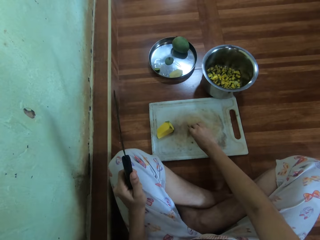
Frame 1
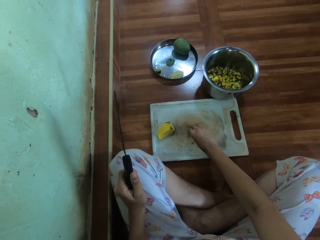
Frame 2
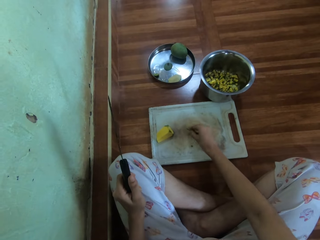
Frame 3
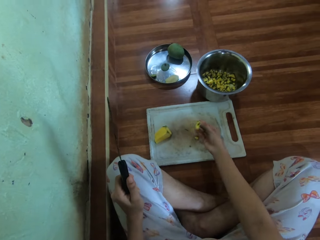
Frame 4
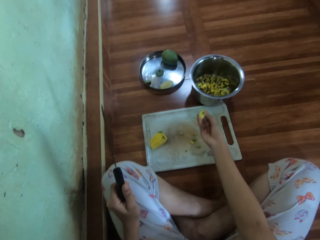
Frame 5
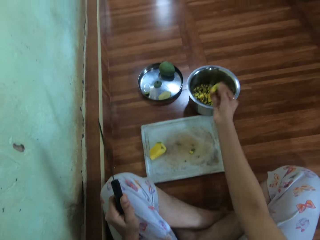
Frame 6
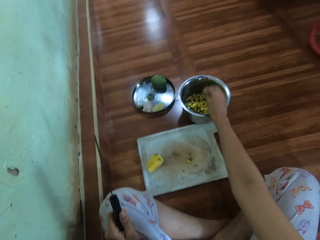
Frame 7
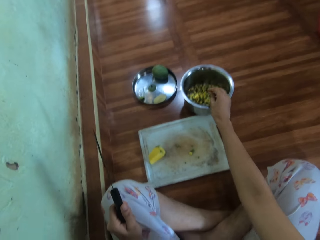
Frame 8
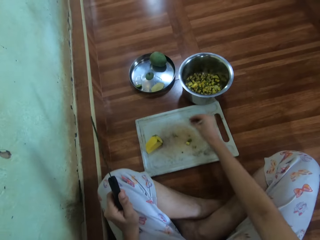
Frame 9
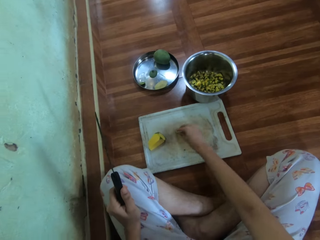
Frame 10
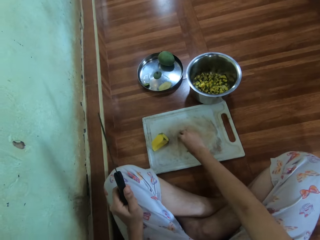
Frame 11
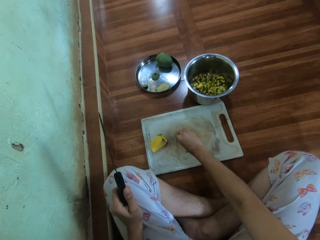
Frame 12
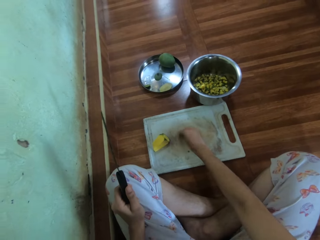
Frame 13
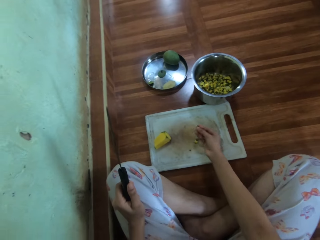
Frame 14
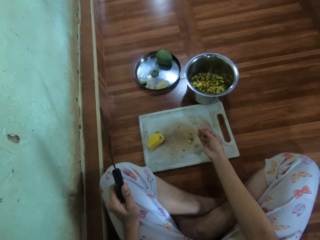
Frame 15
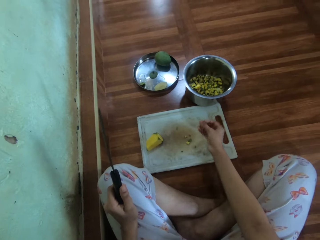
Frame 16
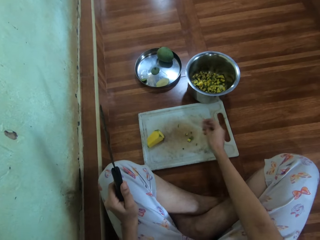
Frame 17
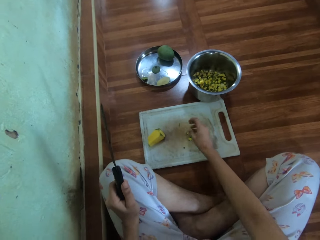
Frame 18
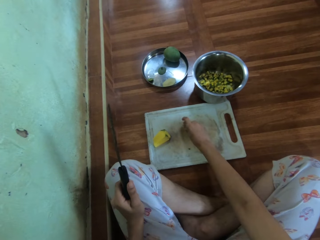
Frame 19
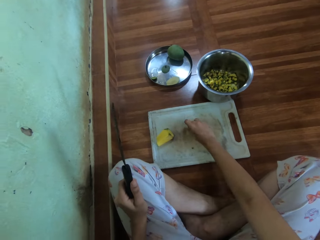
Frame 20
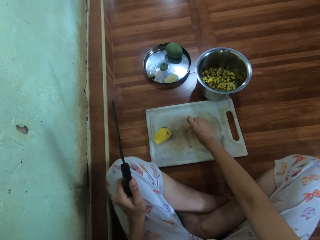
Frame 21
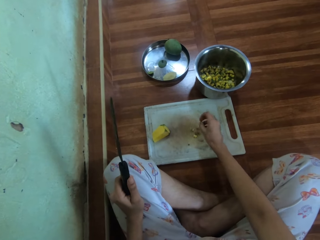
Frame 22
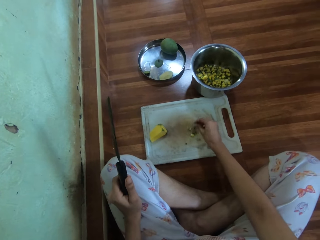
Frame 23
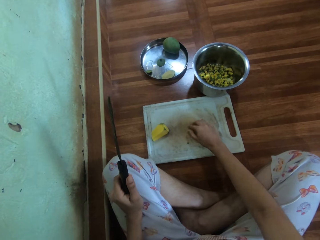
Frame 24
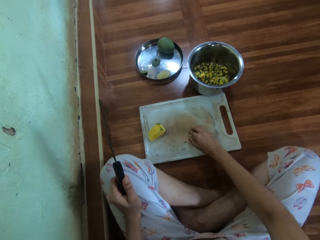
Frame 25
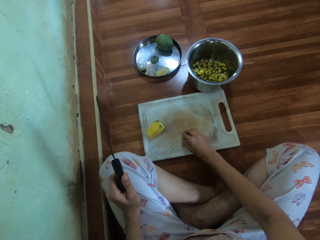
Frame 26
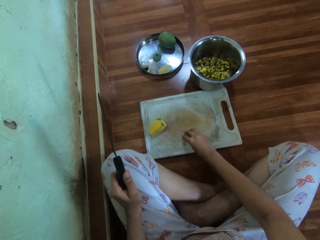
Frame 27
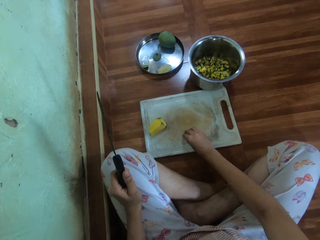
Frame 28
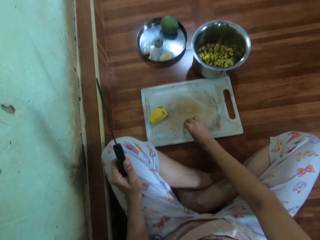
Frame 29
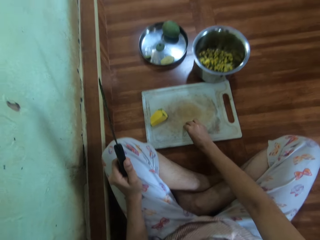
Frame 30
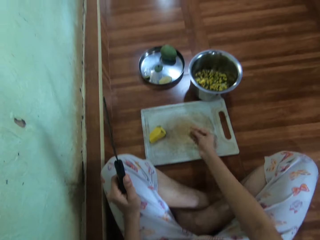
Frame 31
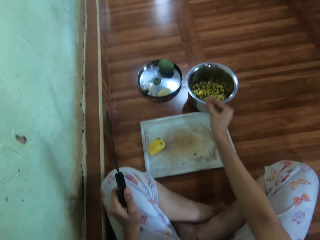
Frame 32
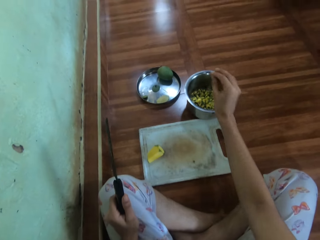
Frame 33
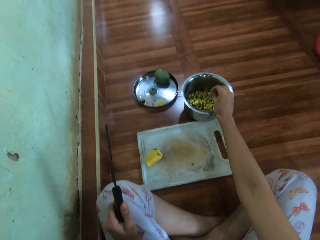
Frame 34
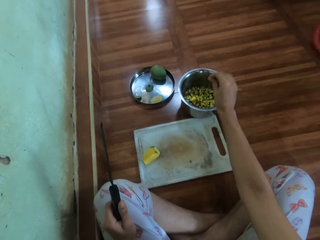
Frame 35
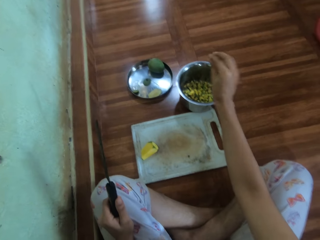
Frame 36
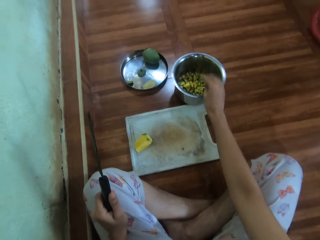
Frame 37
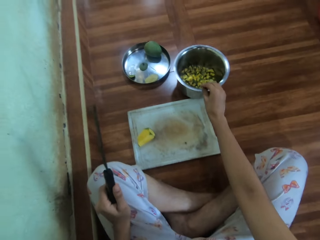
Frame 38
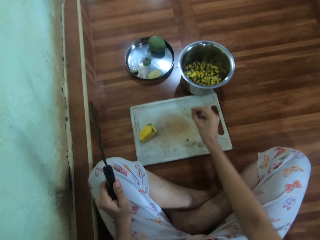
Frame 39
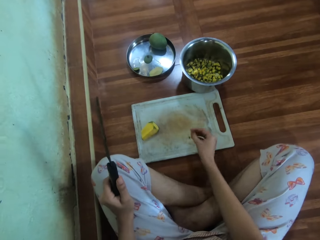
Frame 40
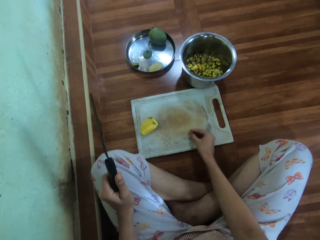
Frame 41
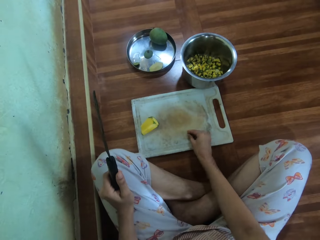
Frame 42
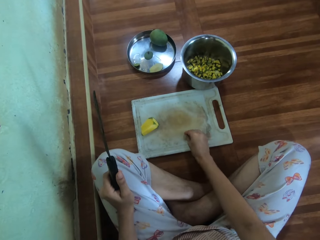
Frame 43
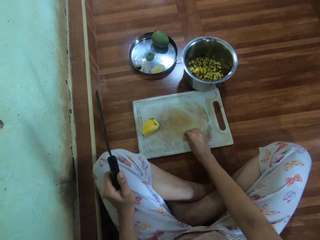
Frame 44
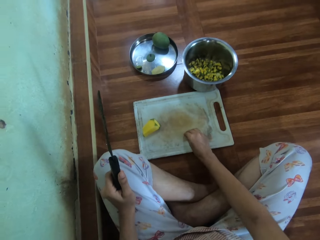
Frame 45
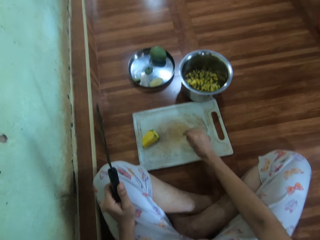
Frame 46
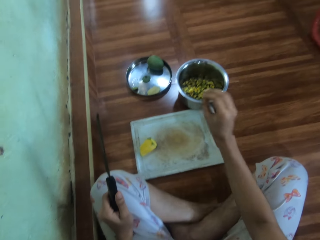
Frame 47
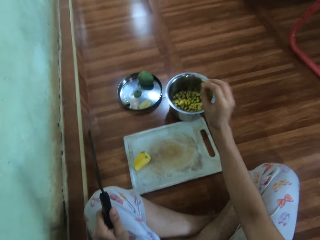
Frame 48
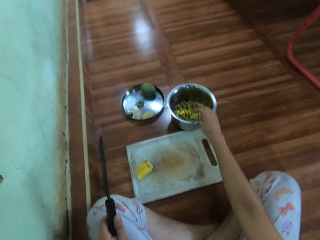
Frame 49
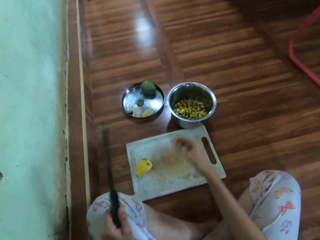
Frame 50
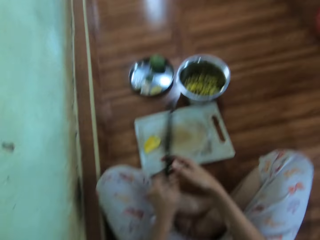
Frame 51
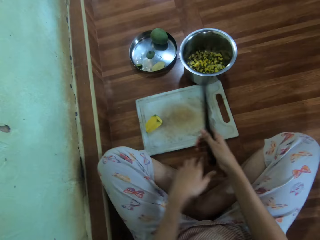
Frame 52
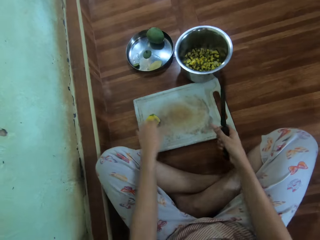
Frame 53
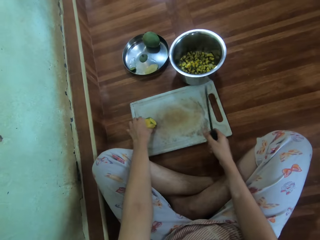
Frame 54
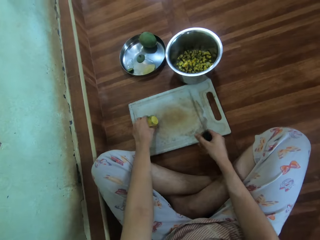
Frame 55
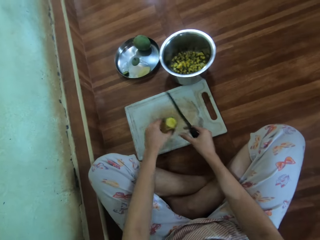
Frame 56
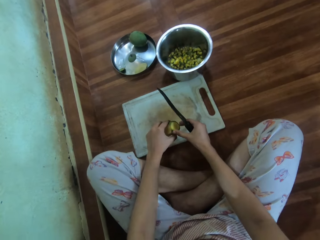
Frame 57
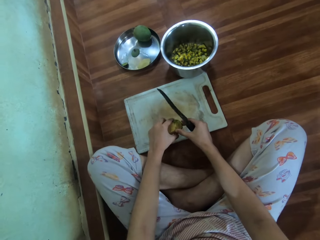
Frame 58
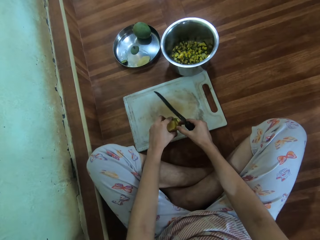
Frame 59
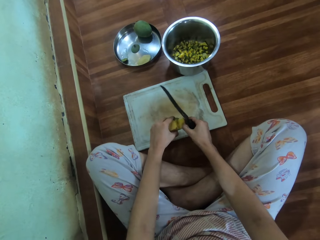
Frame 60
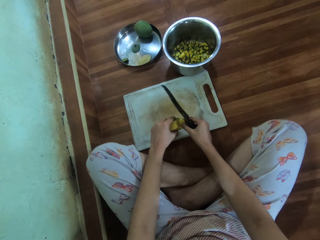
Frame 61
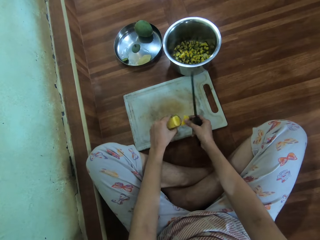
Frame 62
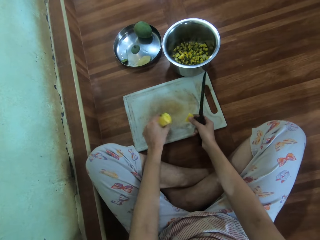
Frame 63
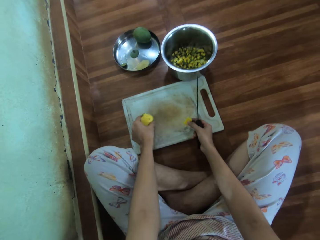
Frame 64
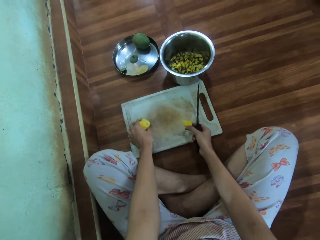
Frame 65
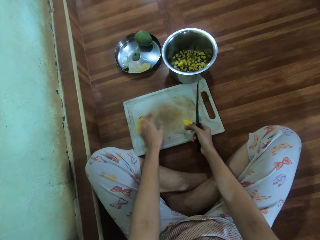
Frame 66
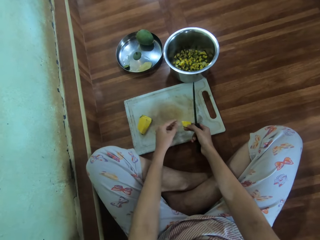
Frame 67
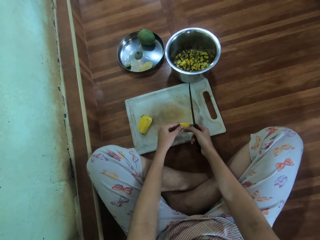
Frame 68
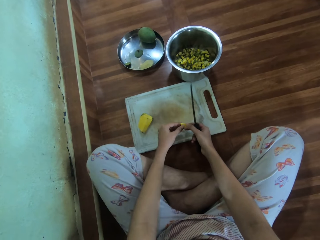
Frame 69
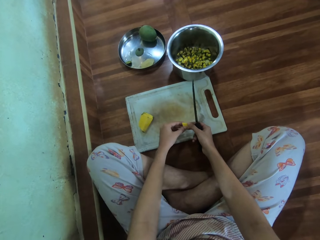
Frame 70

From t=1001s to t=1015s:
The camera wearer picks up the pieces of mangoes with hand. They drop the pieces of mango in the cooking pot. They adjust the pieces of the mango and pick the mango pieces. They drop the pieces of mango in the cooking pot. They pick the piece of mango. They throw the piece of mango in the cooking pot. They hold the knife with the other hand and pass the knife to the right hand. They pick up the mango. They adjust the piece of mango. They hold the mango. They drop the mango on the chopping board.

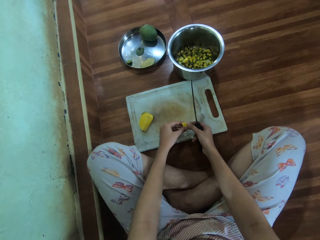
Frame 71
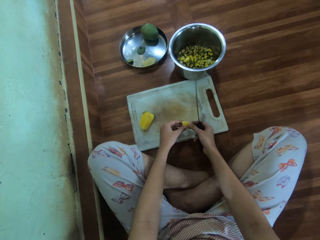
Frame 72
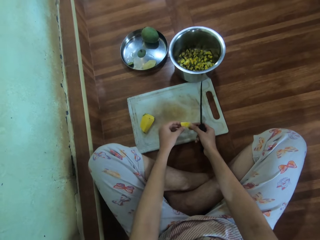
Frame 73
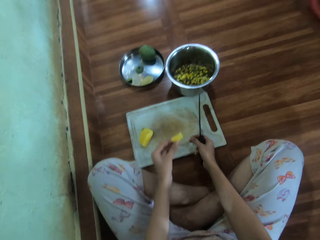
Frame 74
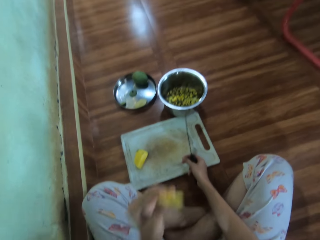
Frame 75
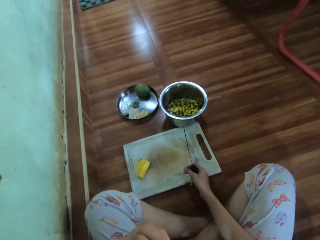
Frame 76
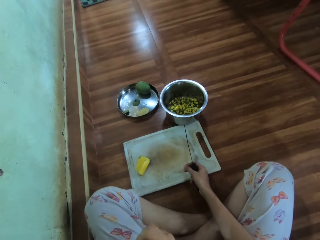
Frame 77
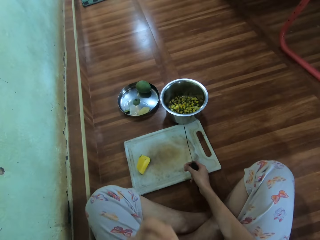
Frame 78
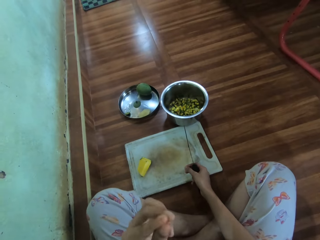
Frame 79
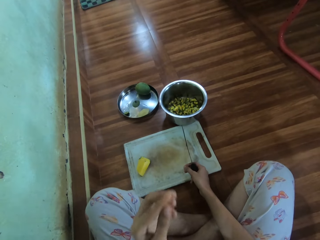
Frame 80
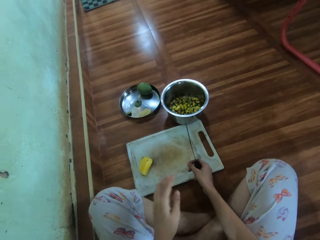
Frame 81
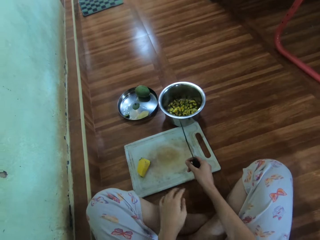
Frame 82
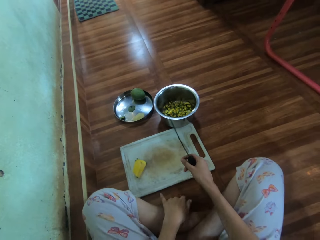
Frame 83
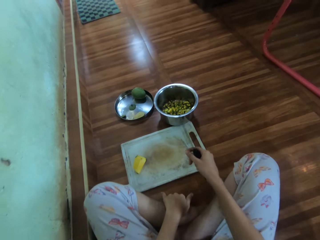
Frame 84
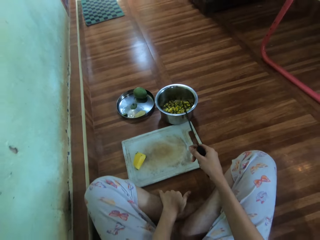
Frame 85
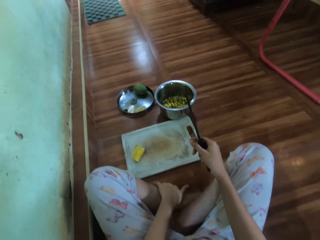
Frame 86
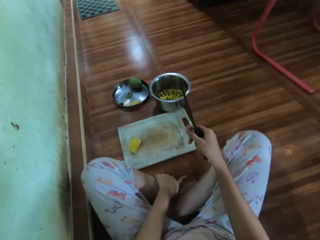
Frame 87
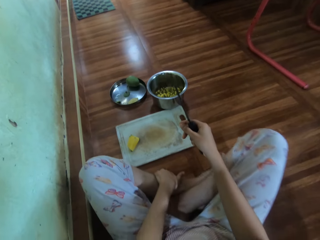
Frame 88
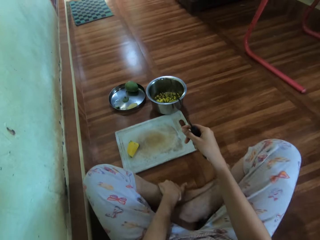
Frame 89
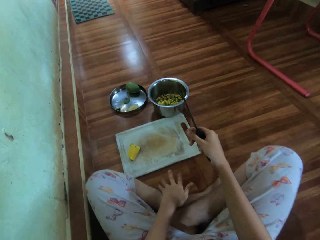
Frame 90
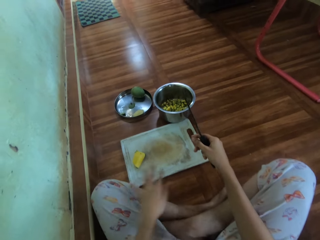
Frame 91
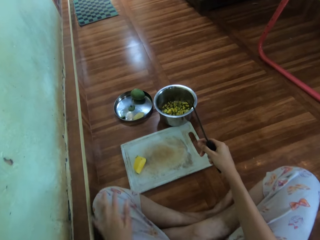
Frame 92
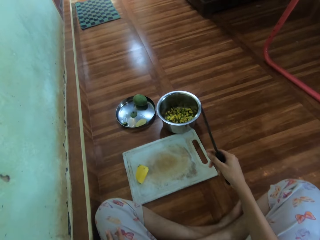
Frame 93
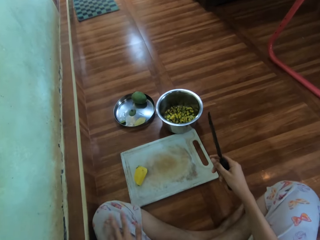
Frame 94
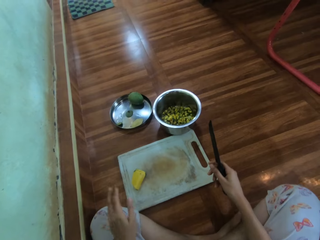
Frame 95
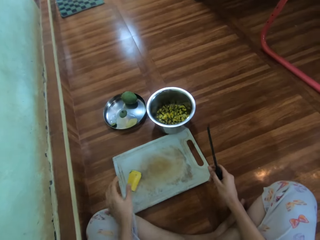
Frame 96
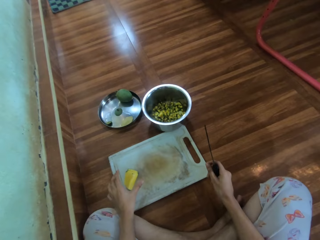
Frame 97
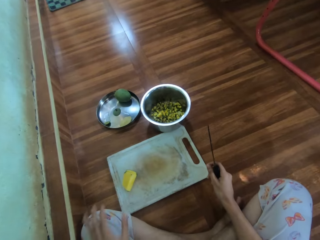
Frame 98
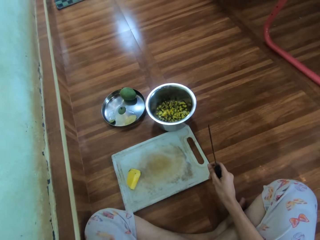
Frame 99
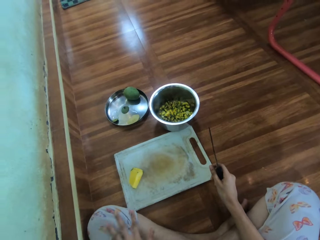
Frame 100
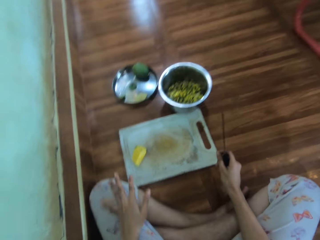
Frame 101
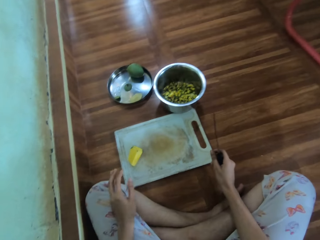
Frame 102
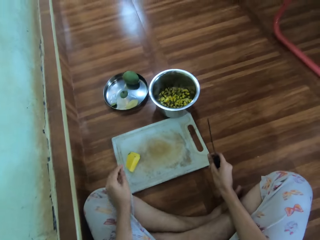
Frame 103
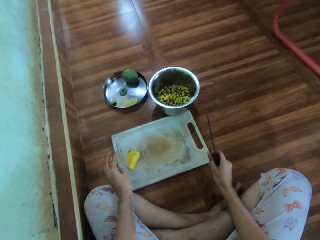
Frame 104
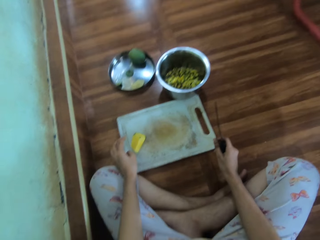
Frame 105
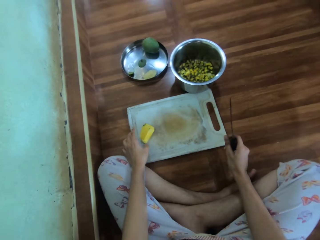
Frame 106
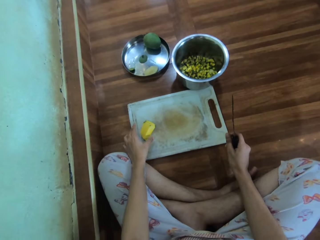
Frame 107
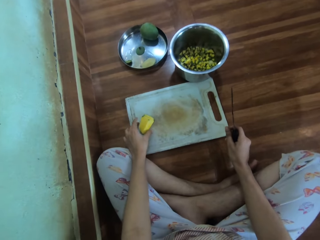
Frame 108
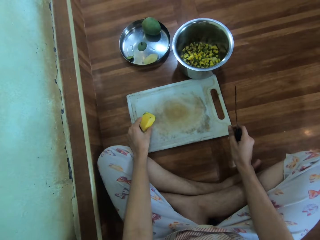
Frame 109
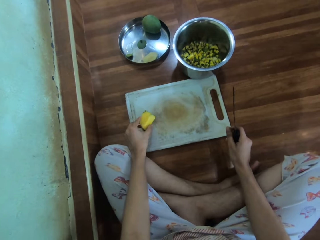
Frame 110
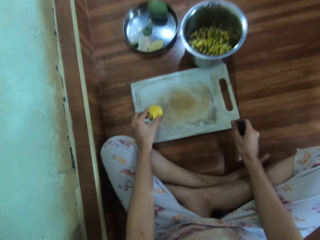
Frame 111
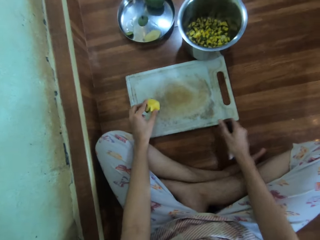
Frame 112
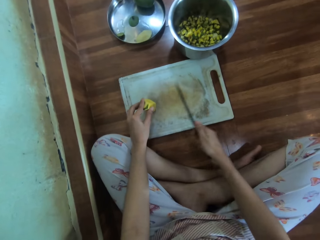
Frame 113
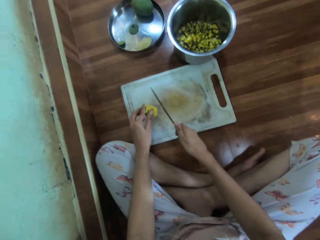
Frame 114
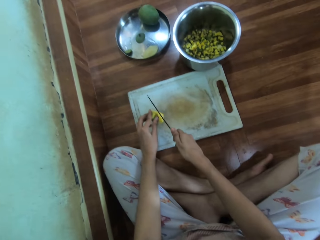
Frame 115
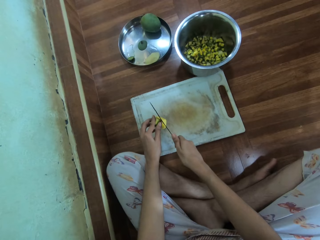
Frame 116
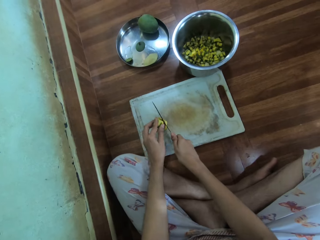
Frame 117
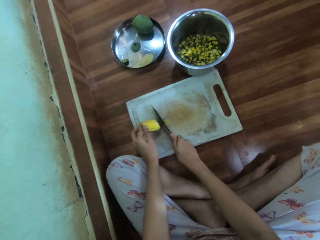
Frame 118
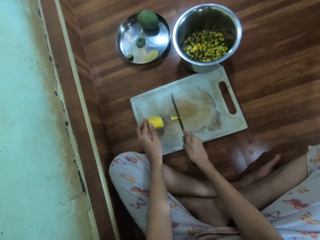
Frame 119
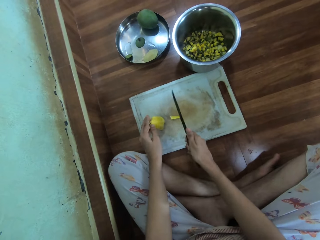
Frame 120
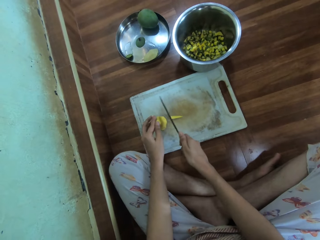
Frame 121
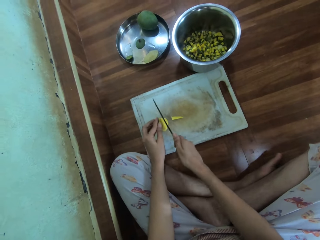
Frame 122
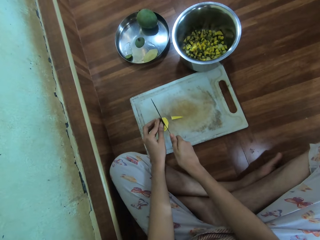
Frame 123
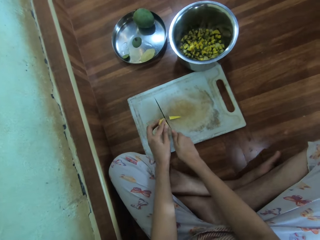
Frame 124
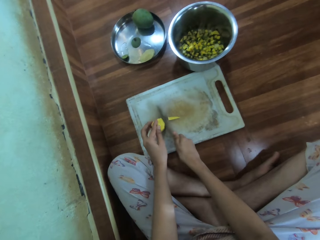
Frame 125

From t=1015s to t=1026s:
The camera wearer holds a mango piece. She lifts the piece of mango. She adjusts the leg. She stretches the hand. She wipes her hands. She picks the mango. She holds the mango piece. She cuts the mango with a knife.
